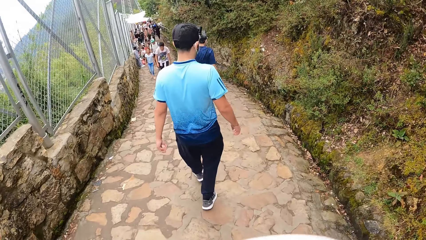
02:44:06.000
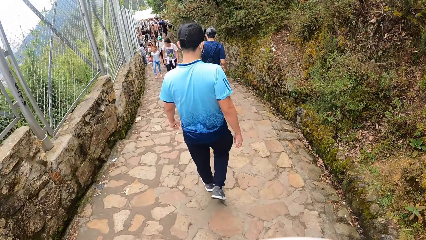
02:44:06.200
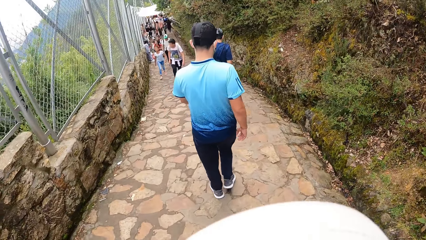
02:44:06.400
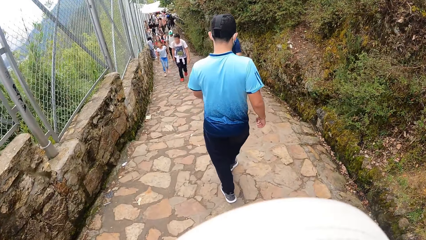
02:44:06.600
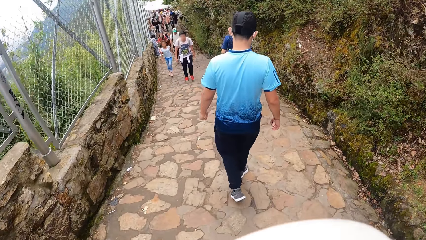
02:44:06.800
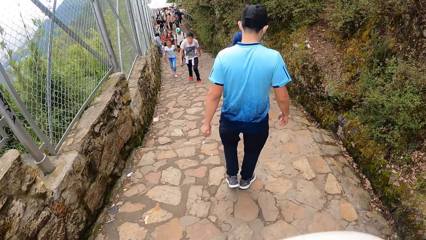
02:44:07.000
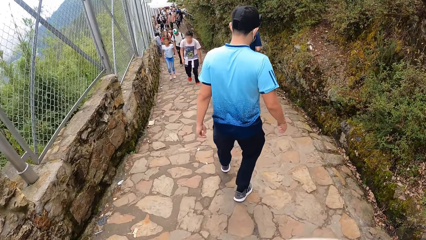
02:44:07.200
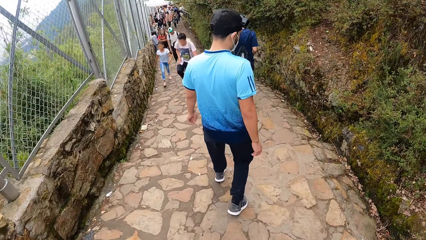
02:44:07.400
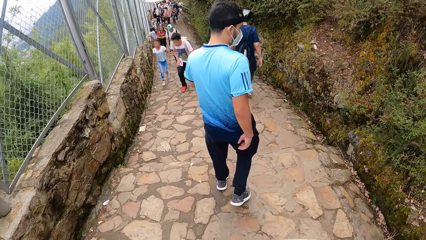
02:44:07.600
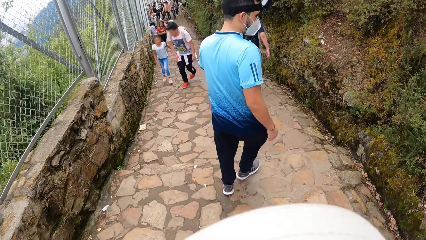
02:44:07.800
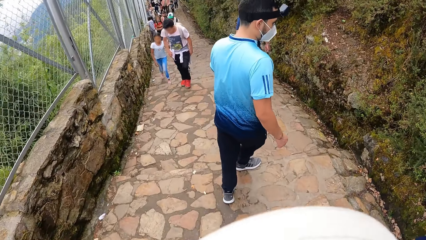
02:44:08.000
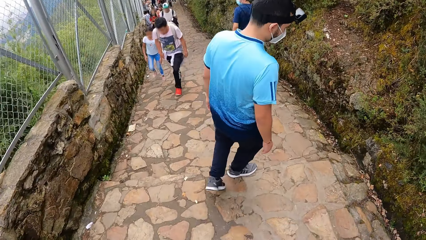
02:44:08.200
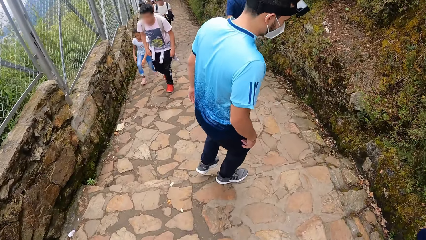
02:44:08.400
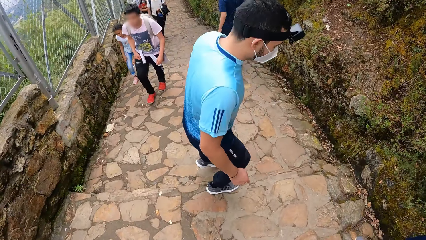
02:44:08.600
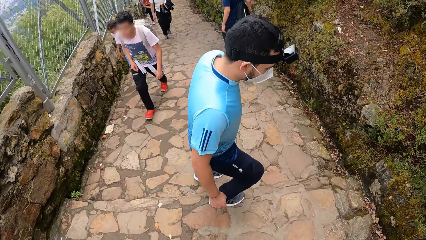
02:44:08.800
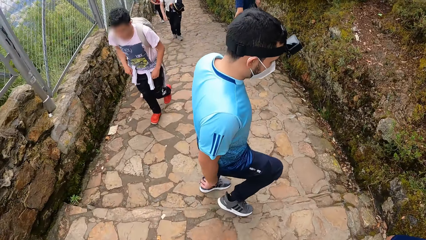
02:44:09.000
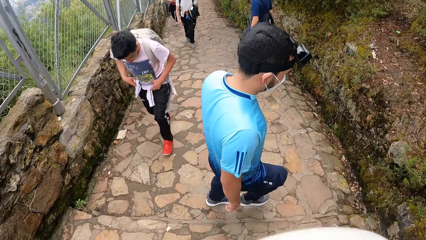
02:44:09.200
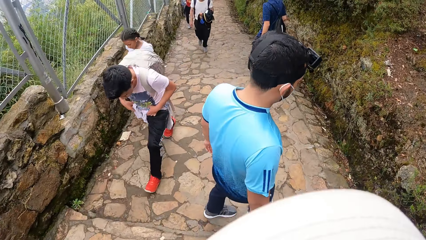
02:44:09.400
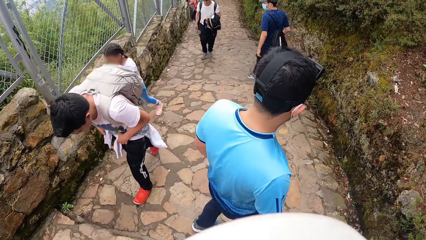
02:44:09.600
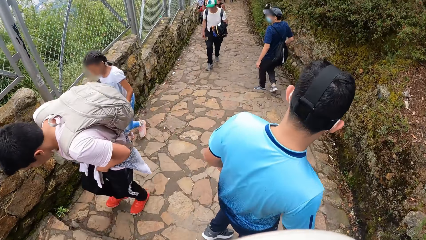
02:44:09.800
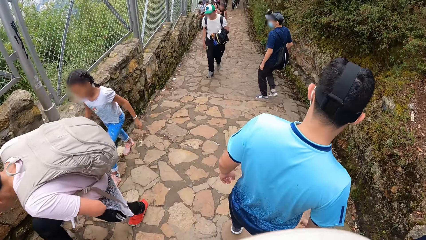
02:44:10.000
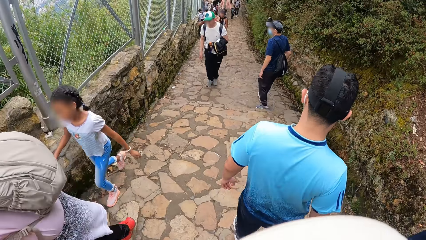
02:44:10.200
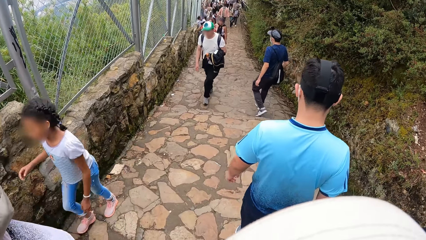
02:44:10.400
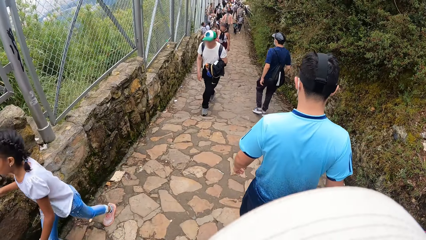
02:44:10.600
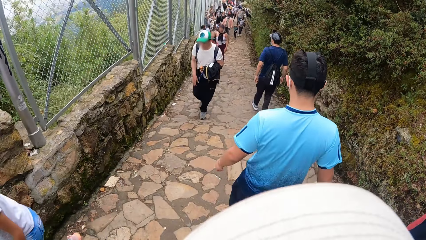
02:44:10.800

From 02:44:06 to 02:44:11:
The camera wearer walks on the pavement.

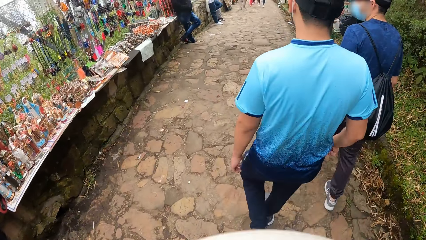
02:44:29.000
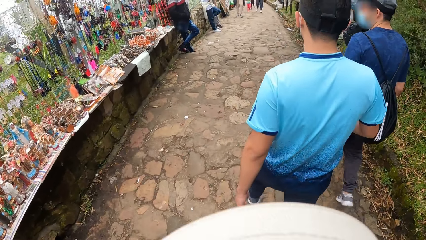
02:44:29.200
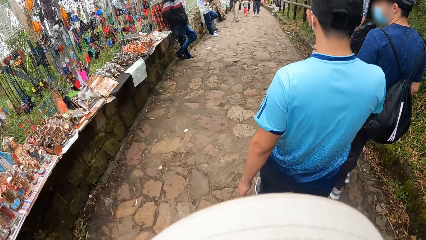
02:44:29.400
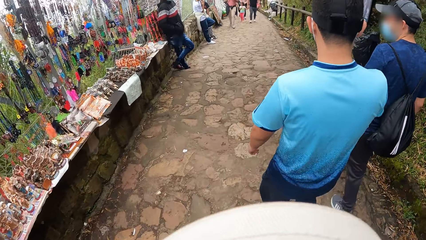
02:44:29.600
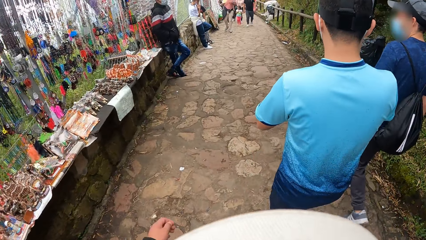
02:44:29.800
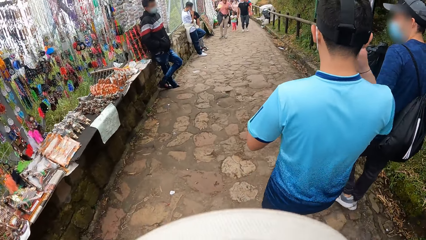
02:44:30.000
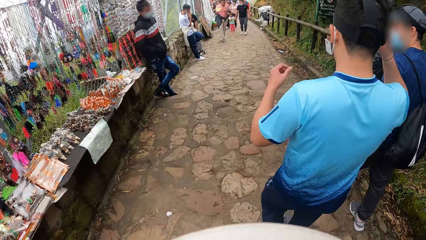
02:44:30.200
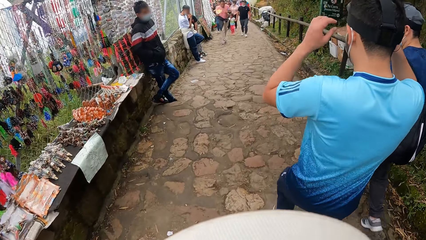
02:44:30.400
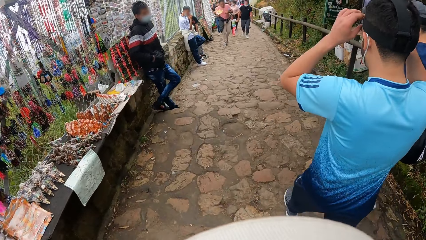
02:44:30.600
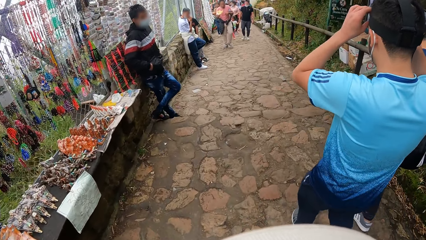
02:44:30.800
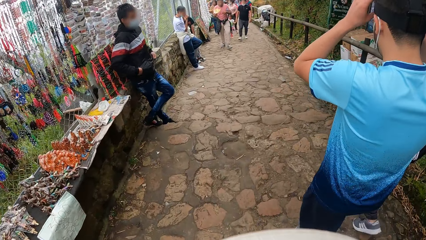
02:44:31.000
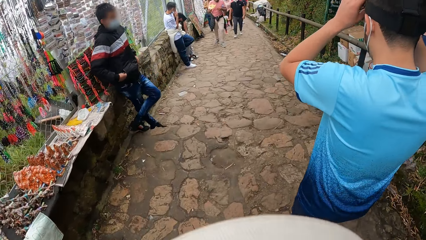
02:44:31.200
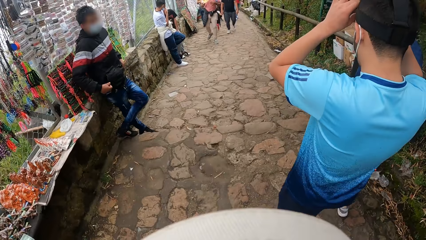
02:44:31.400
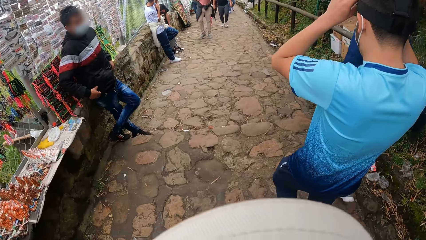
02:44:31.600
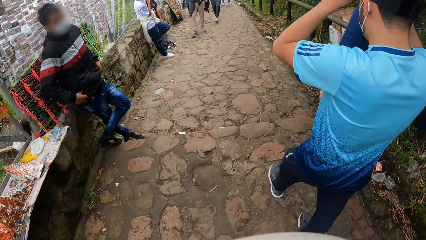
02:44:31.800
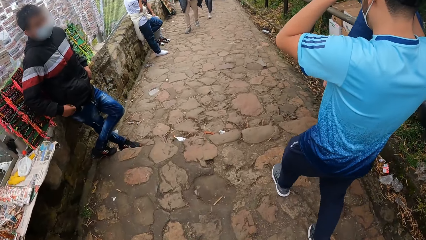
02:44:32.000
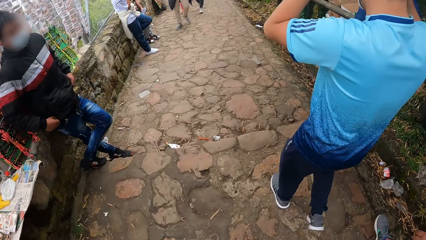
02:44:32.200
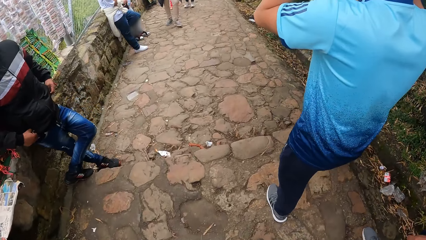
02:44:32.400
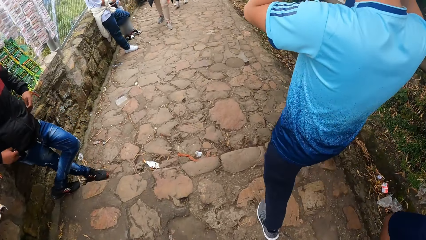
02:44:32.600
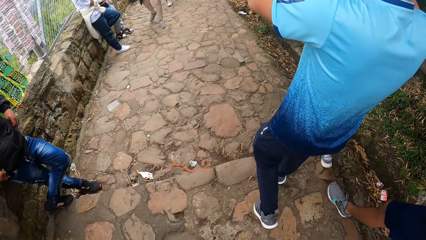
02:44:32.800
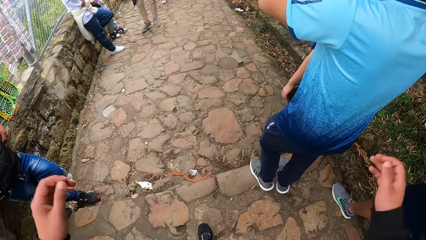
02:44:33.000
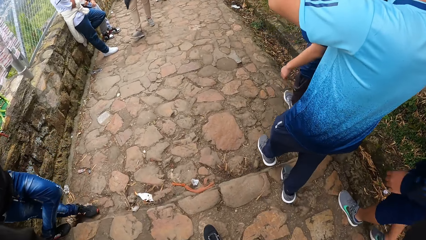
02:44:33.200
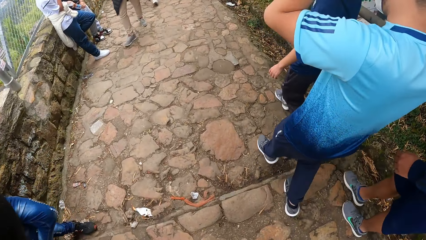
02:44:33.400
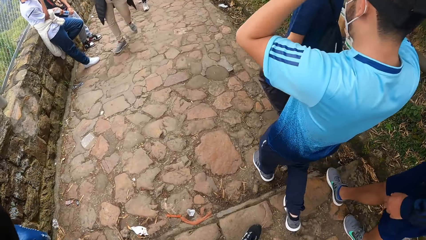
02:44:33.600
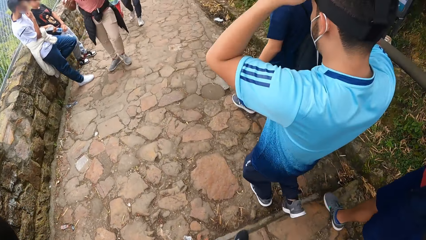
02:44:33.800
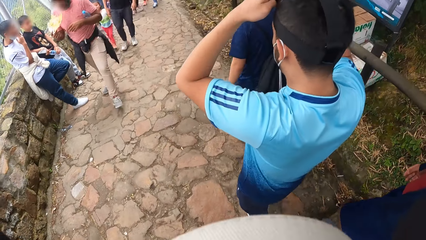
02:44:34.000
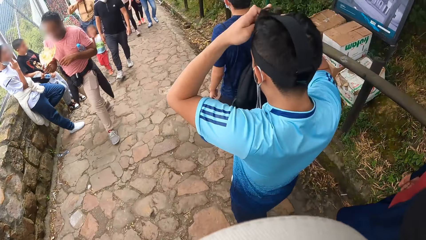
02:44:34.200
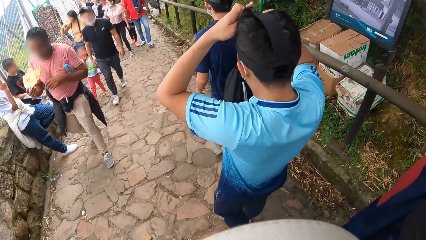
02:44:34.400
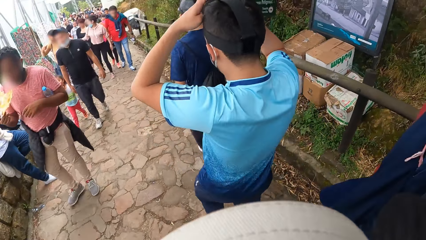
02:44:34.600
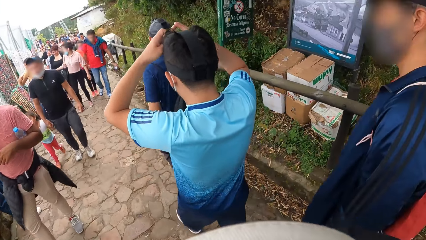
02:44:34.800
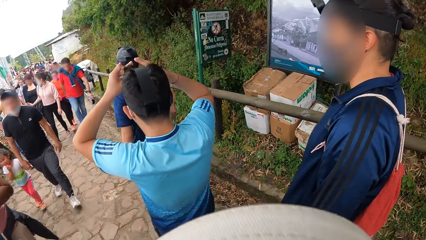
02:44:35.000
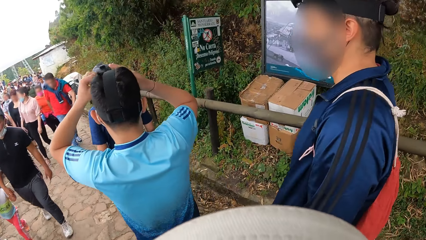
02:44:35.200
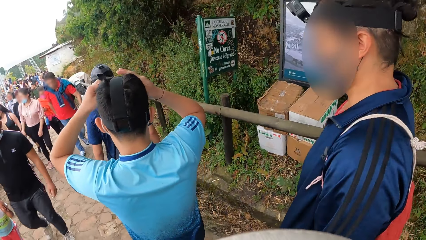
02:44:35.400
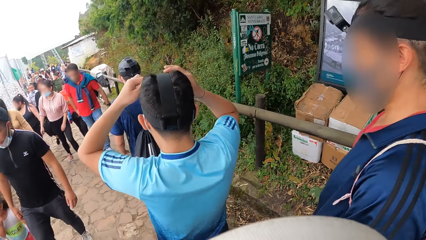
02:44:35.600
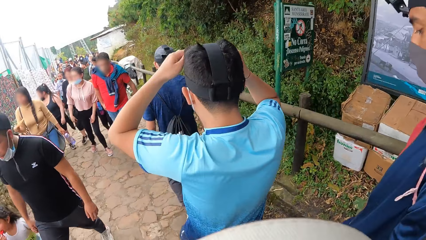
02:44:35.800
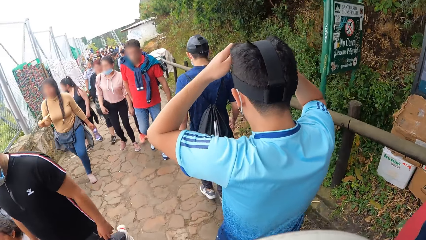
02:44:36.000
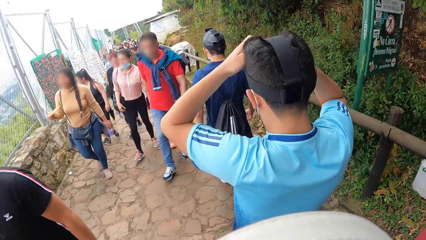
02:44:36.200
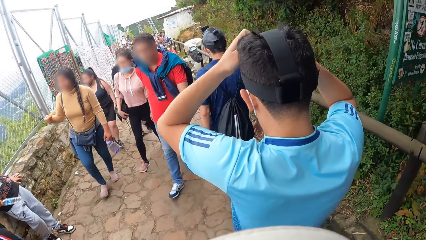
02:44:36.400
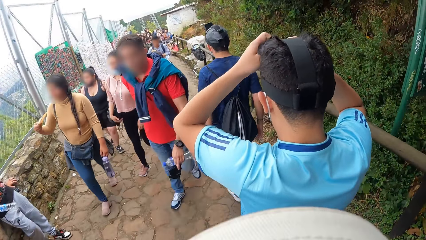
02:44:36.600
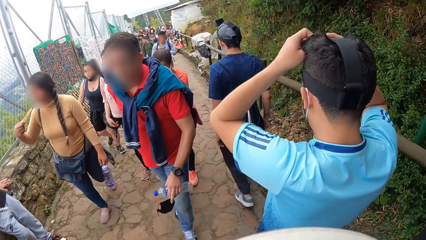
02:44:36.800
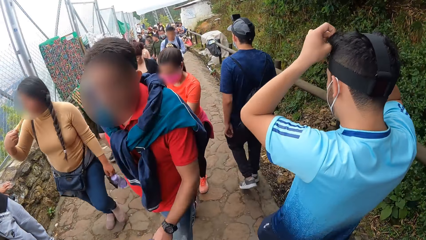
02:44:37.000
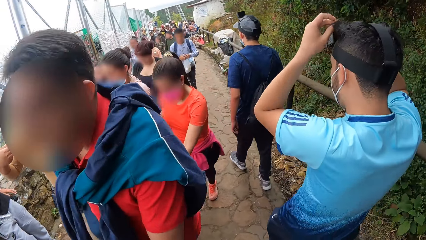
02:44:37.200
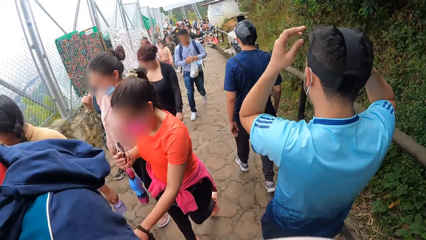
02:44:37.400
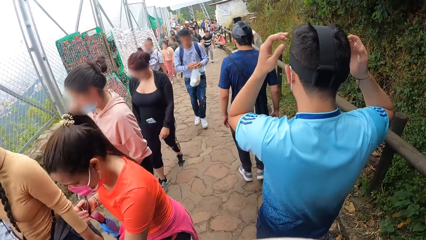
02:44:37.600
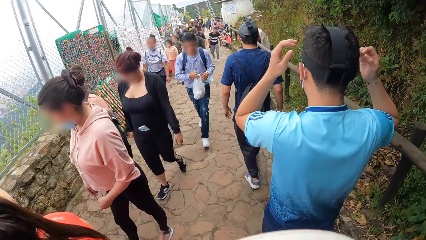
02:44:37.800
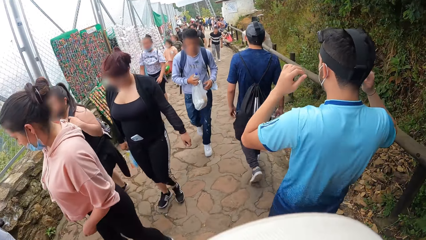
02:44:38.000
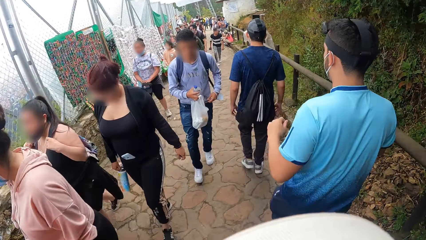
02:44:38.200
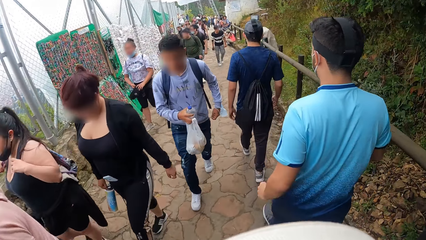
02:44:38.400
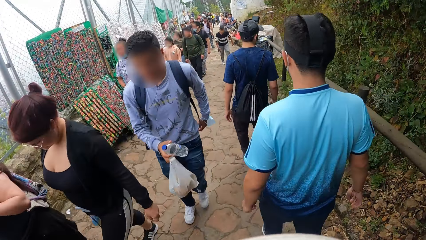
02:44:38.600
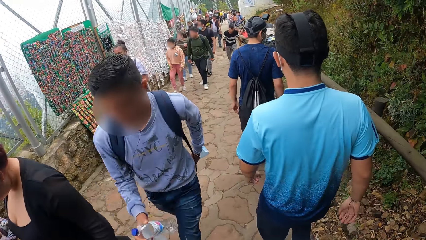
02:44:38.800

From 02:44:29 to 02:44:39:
The second man adjusts a camera on his head with both hands. The camera wearer lifts the hands. They walk on the pavement.
